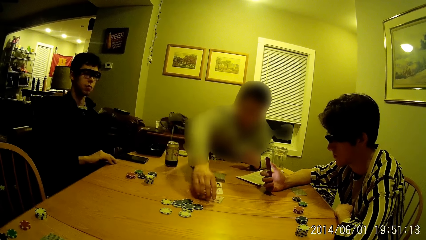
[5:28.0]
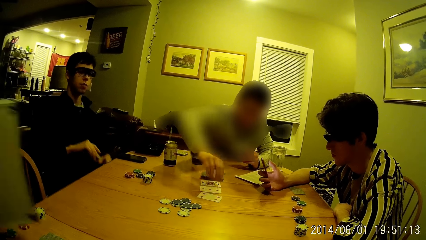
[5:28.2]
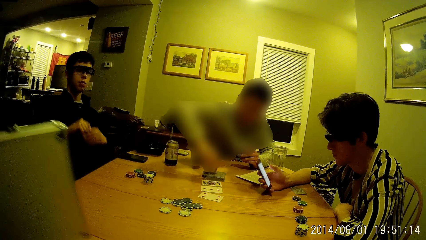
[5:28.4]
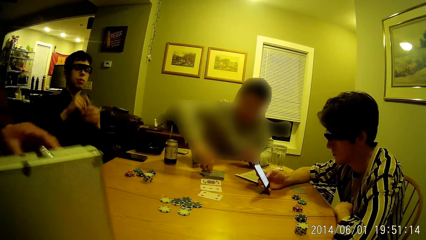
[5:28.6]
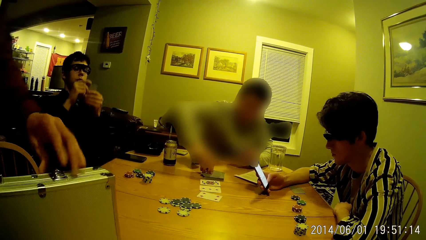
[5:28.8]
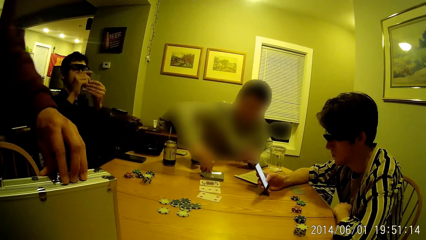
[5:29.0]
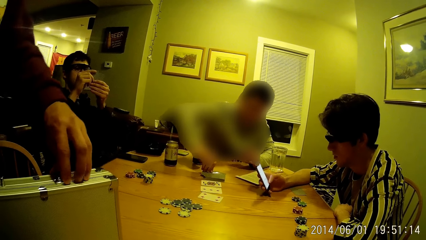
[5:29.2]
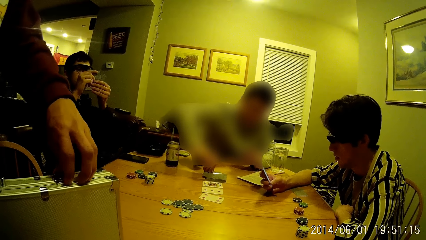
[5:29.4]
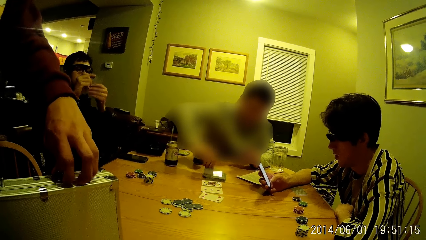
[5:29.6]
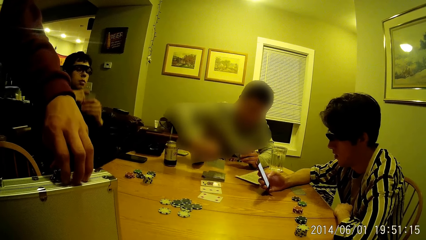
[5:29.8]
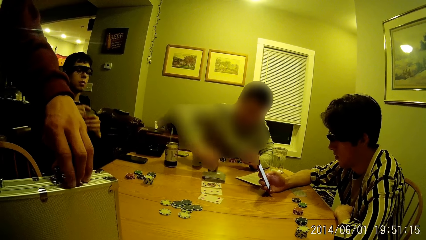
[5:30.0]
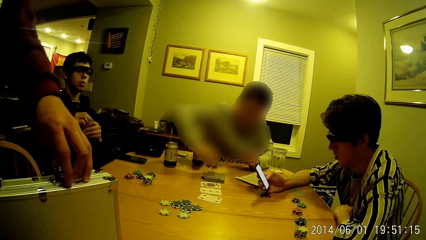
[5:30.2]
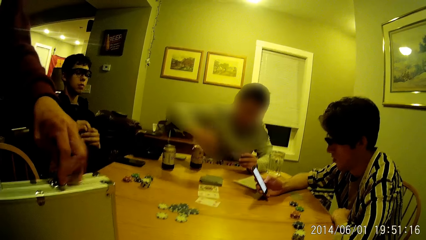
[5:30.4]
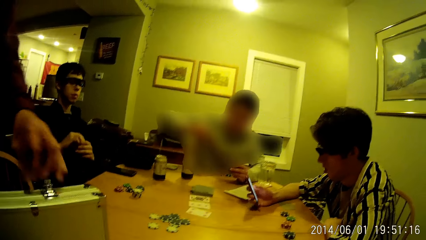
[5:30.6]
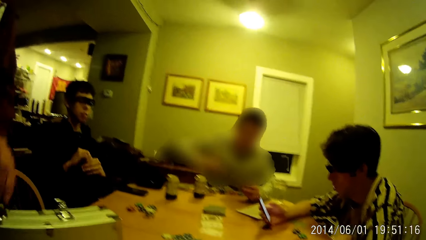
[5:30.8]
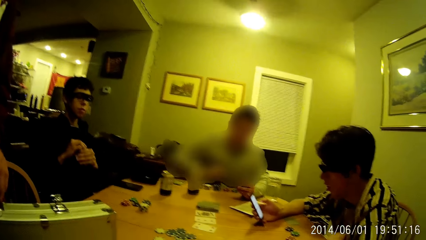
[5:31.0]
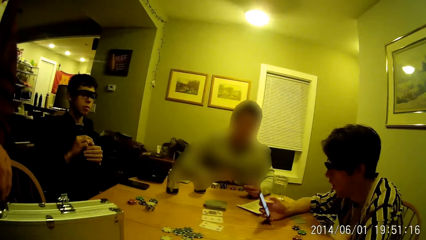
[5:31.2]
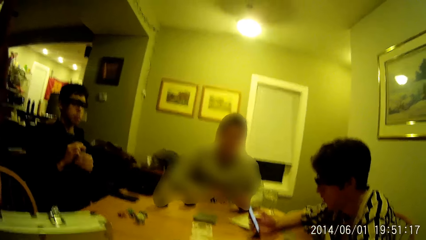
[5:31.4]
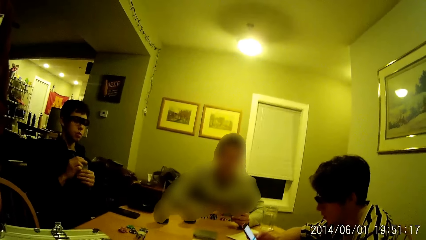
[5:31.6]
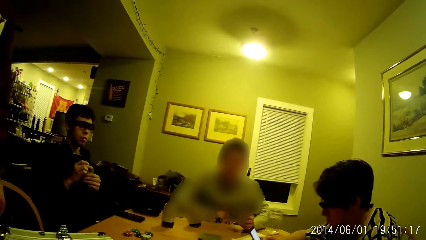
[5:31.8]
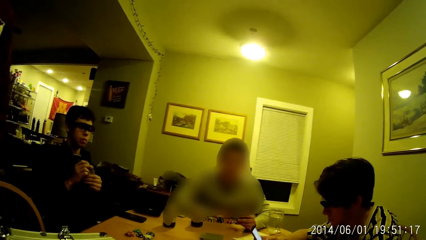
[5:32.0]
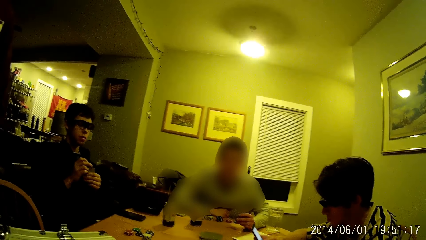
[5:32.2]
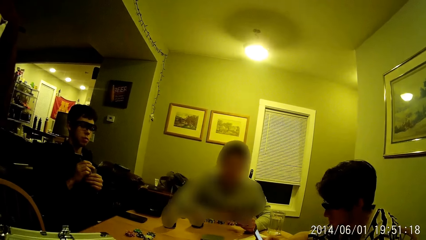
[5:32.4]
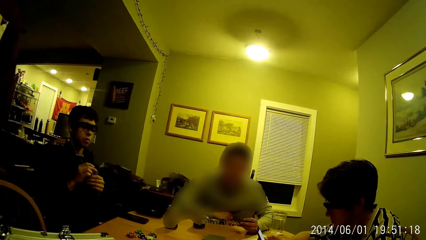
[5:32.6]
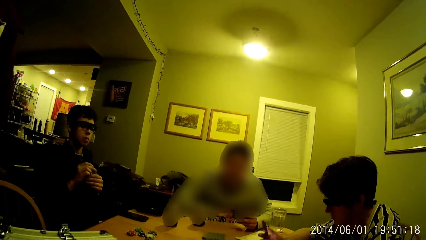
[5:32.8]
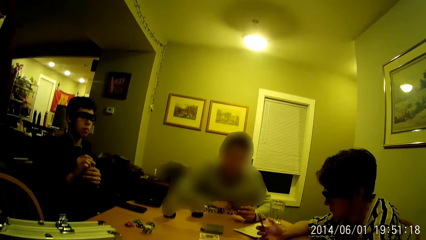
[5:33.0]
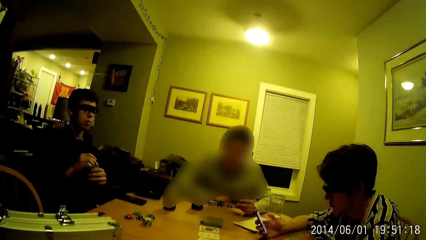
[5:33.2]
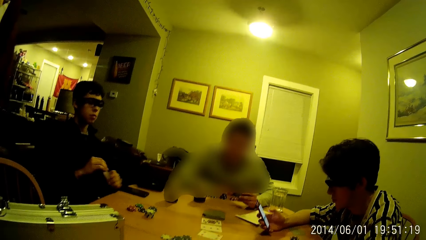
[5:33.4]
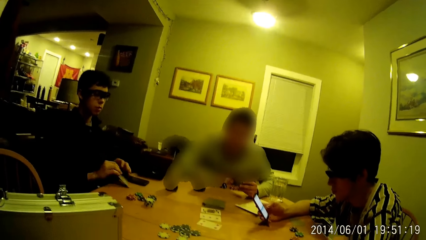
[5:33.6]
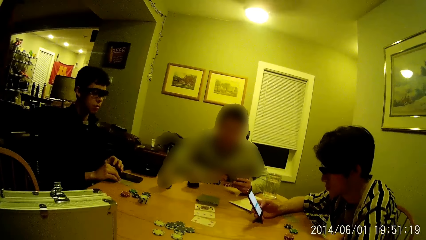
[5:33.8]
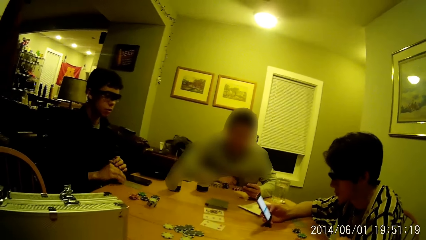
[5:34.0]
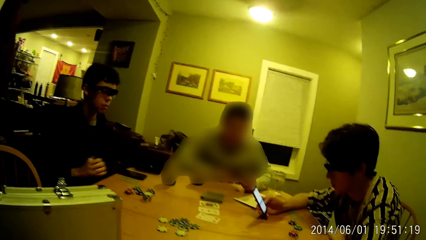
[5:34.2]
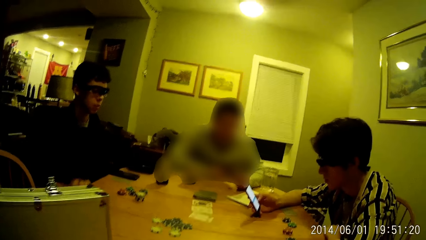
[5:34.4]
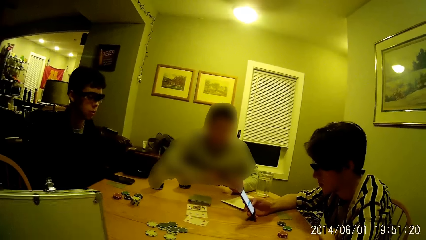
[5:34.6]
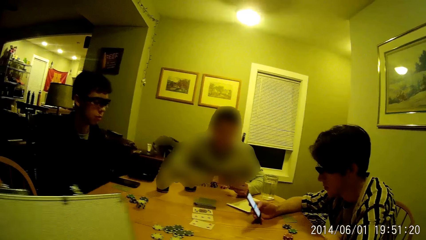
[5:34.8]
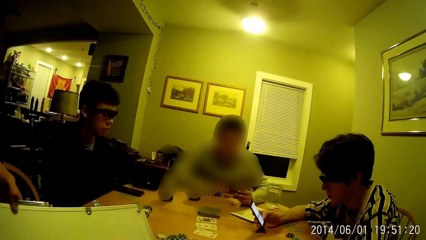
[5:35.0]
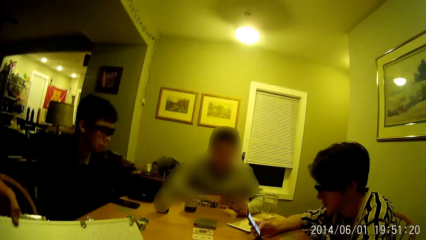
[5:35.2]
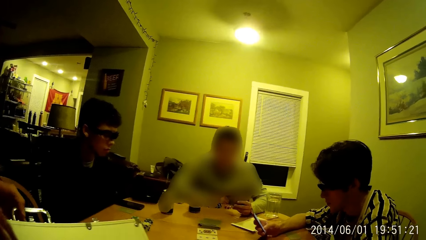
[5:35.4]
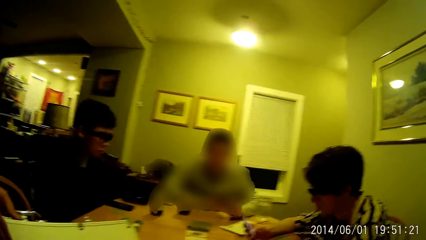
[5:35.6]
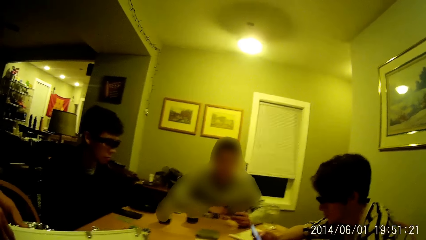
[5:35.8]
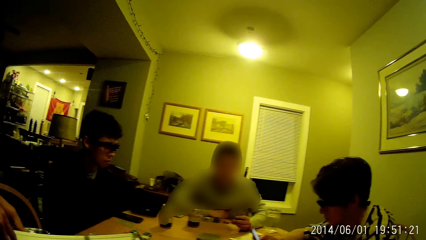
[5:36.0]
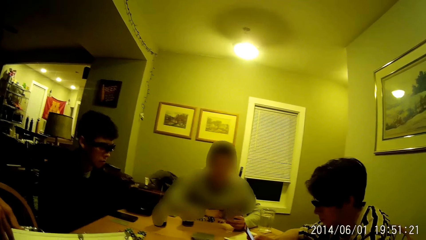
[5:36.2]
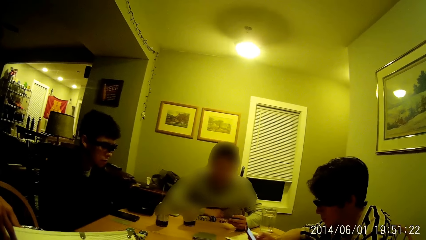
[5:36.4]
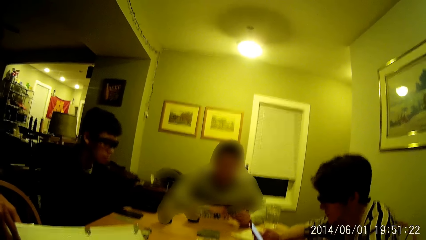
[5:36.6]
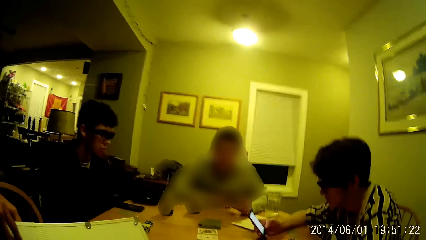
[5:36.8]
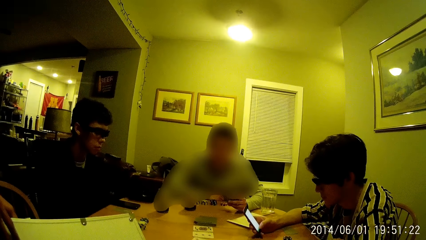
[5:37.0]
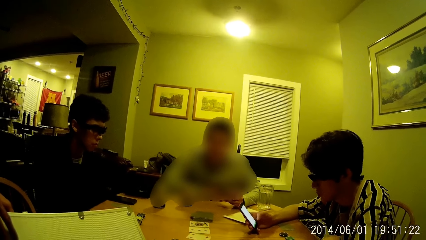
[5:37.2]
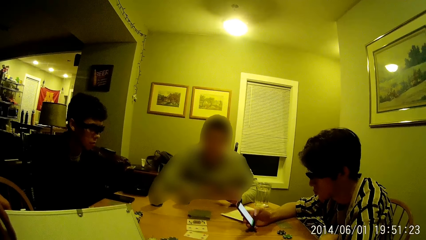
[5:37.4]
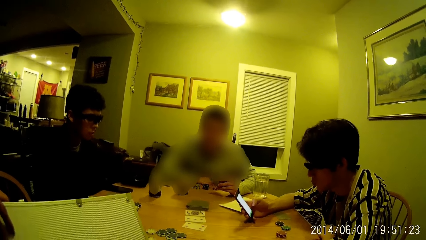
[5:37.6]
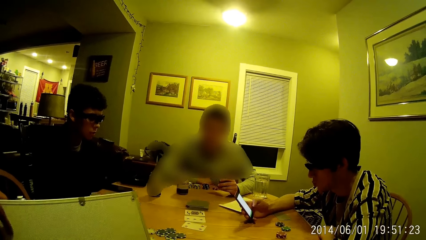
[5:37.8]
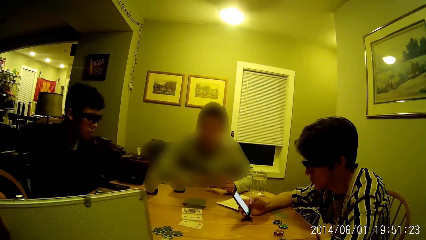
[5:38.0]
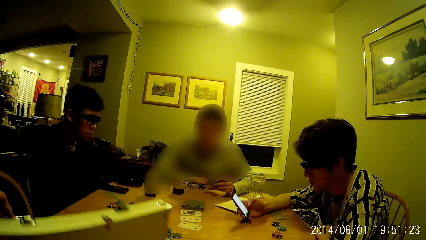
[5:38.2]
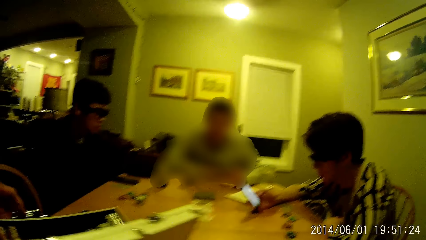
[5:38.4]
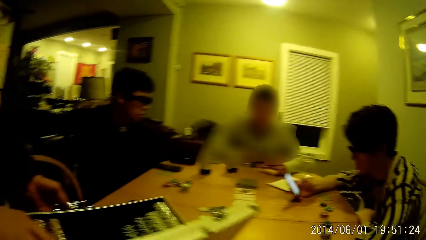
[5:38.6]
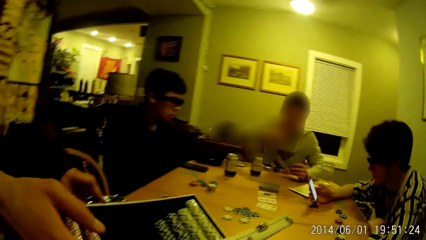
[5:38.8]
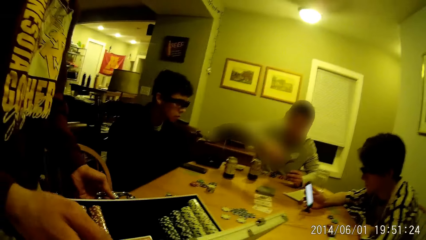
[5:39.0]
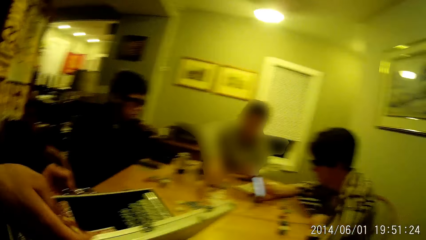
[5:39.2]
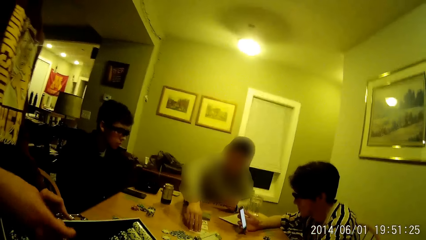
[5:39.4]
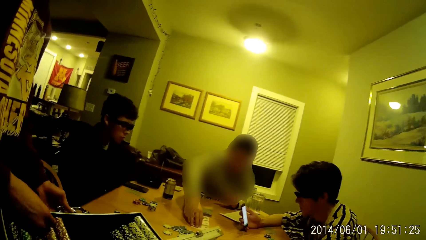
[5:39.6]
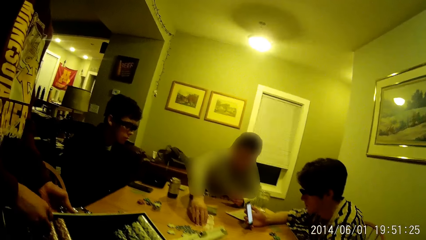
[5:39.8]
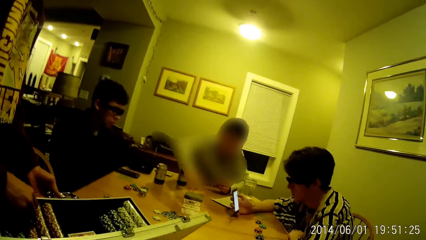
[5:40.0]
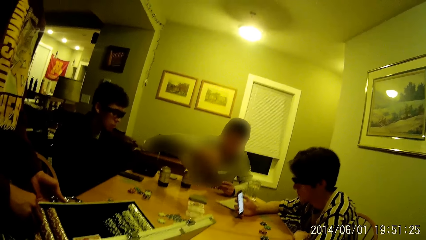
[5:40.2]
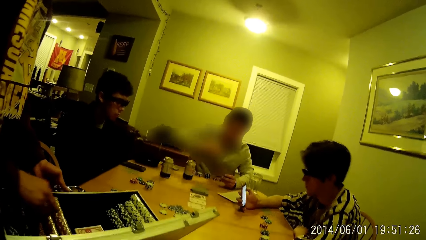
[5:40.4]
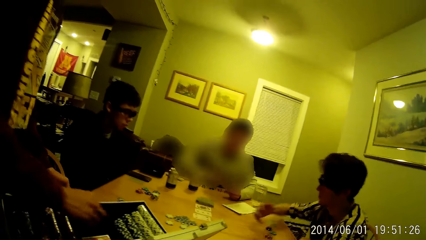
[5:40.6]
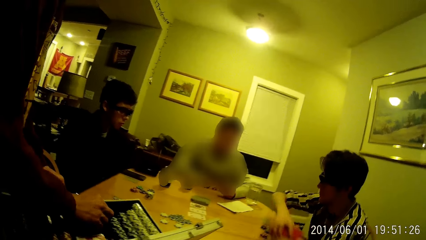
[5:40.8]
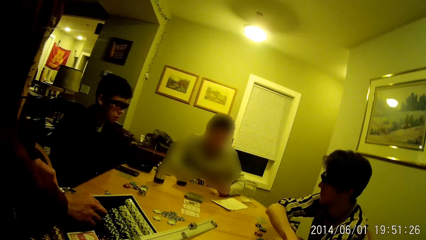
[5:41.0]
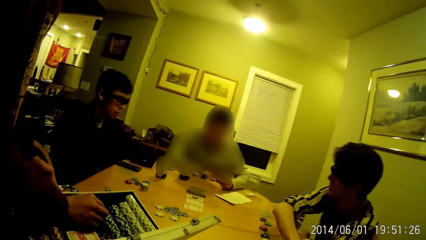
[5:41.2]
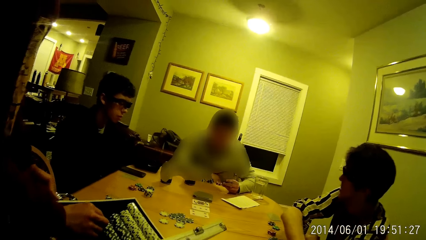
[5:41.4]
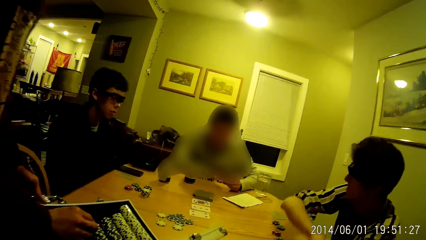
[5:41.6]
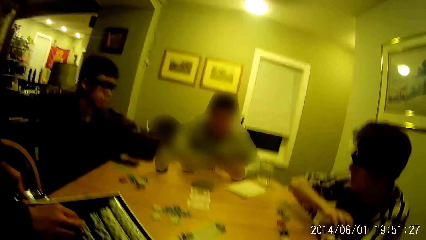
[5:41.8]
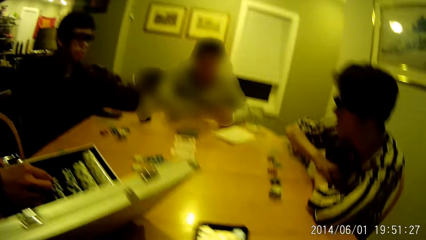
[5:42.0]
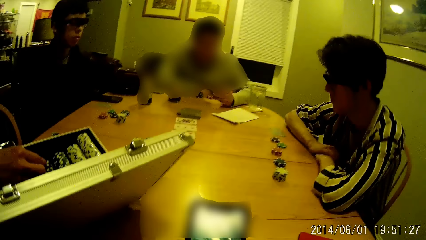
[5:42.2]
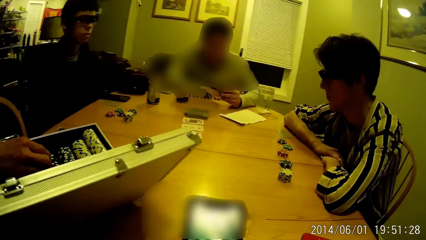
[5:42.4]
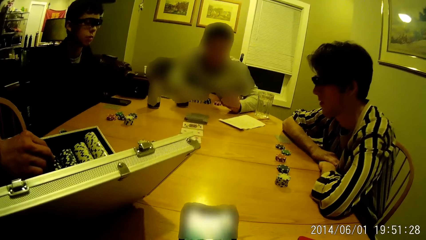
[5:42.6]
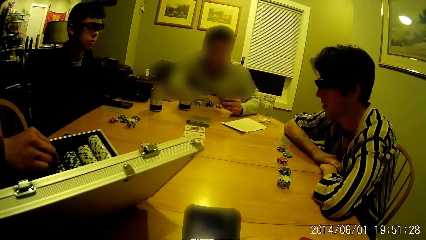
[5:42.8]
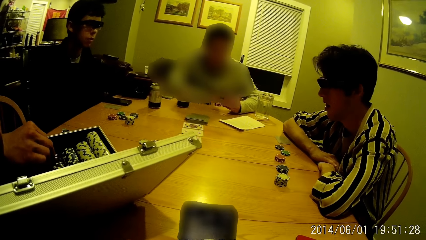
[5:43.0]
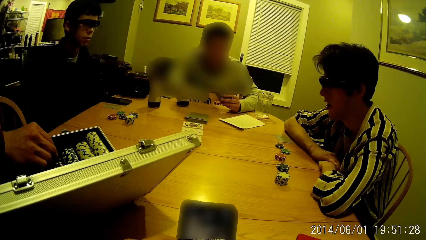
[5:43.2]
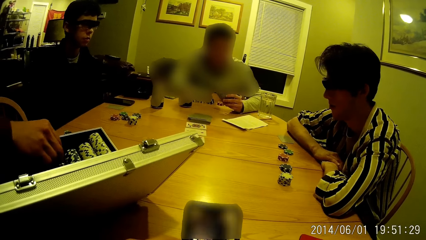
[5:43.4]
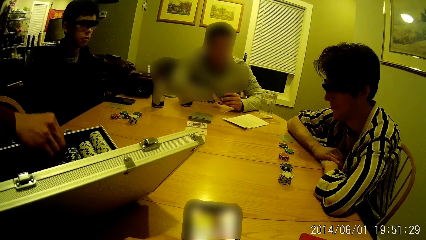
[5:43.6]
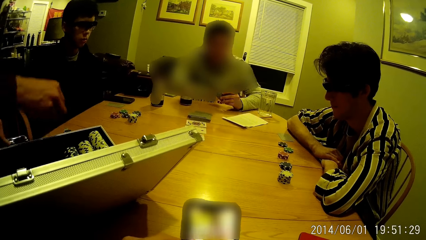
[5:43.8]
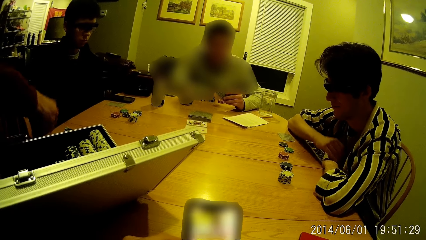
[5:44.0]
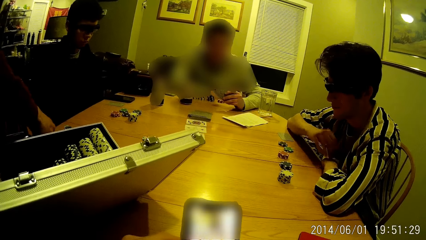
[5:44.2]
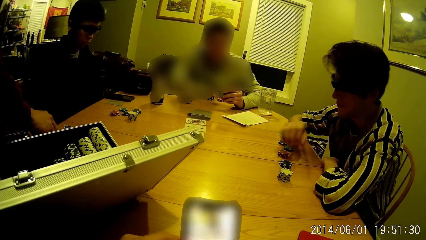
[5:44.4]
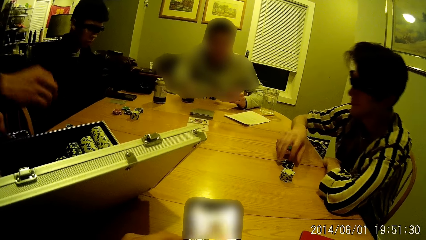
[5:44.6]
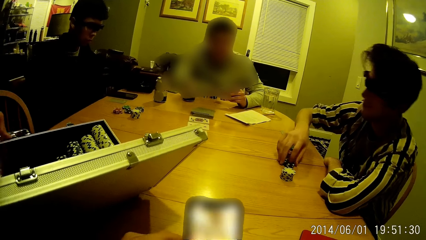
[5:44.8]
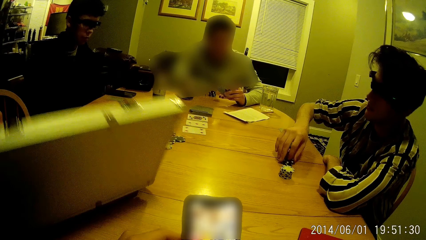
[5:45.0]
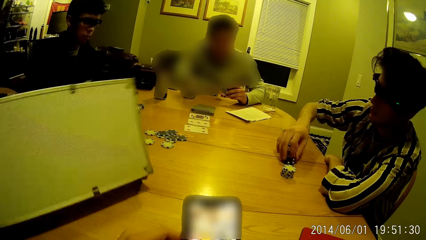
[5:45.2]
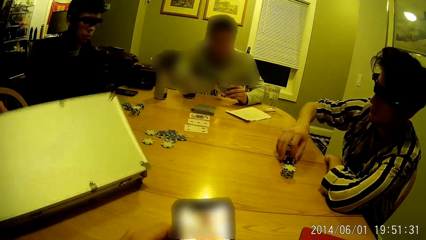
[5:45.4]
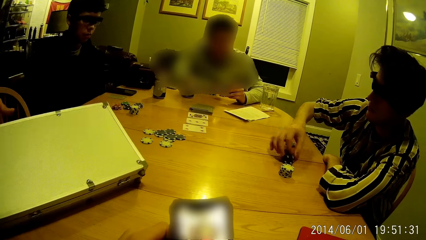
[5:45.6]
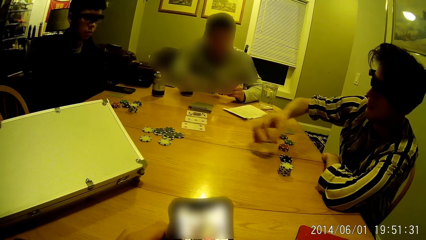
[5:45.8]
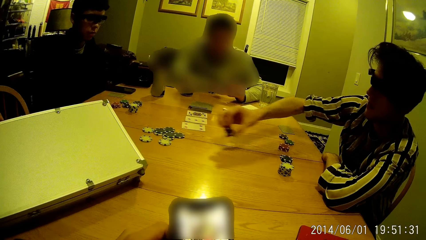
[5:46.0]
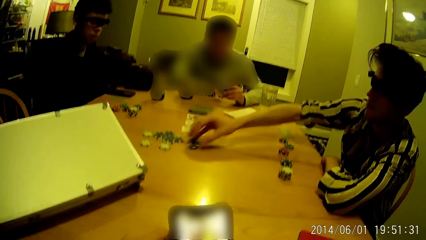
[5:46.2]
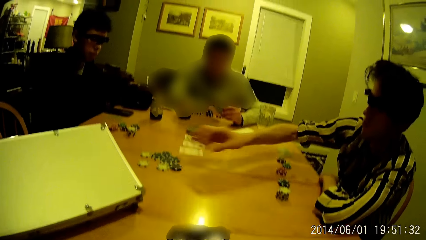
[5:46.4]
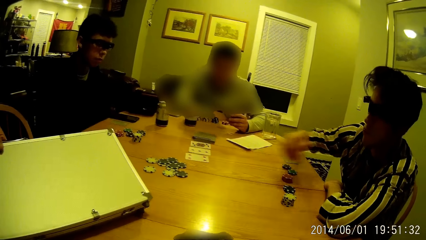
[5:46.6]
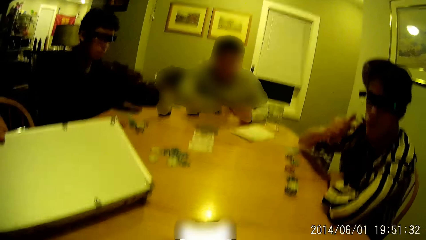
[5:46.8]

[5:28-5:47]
A man takes a poker card. Another man arranges a card on the table with his right hand. A third man interacts with the camera wearer. The third man drops an equipment case or brief case on the table with his hands. The first man raises the poker card. The second man picks a card from the pack of cards on the table with his right hand. The first man shuffles the cards in his hands and looks at the poker card. The third man unlocks the equipment case with his left hand. The second man arranges the card on the table with his right hand. The first man lowers the poker card. The third man opens the brief case. The second man removes his hand from the poker cards. The first man drops the cards on the table with his right hand. The third man opens the equipment case with his right hand. The second man touches a card on the table with his right hand. The third man arranges poker pieces in the briefcase. A fourth man removes a phone from the table. He drops the phone on the table with his right hand. The second man removes his hand from the poker cards. The camera wearer operates a phone with his right hand. The third man picks some poker chips in the equipment case with his right hand. He drops the poker chips on the table with his right hand. He closes the equipment case with his right hand. The fourth man picks a poker chip on the table with his right hand. He throws the poker chip on the table with his right hand. He plays a poker game.
